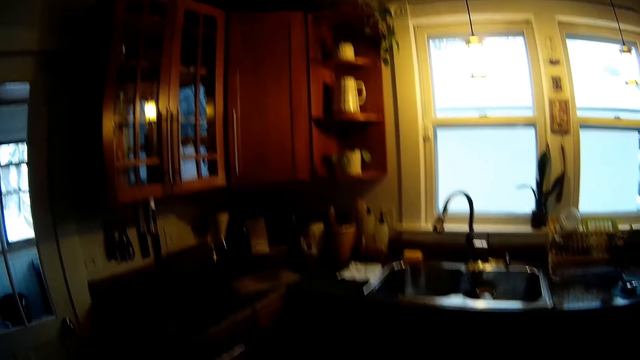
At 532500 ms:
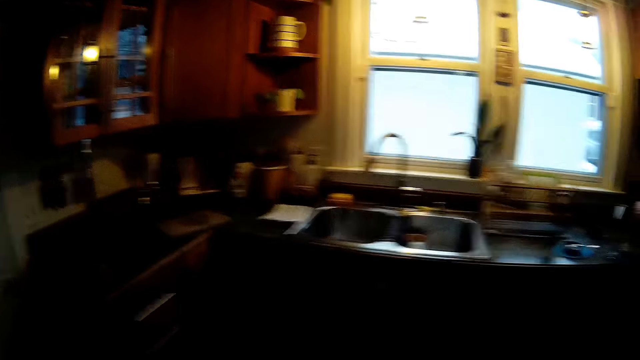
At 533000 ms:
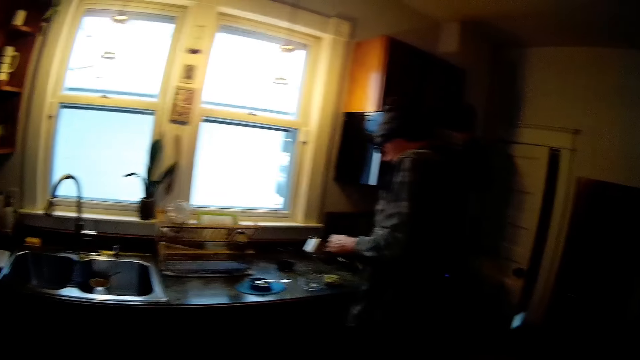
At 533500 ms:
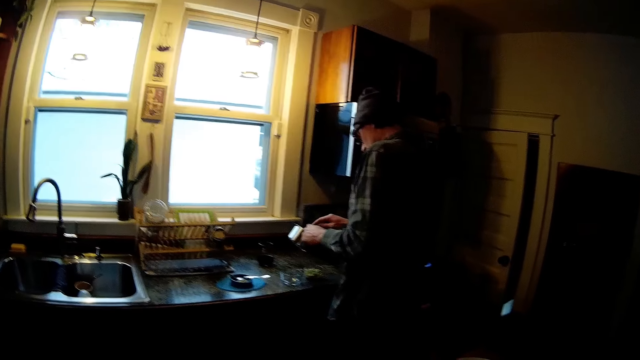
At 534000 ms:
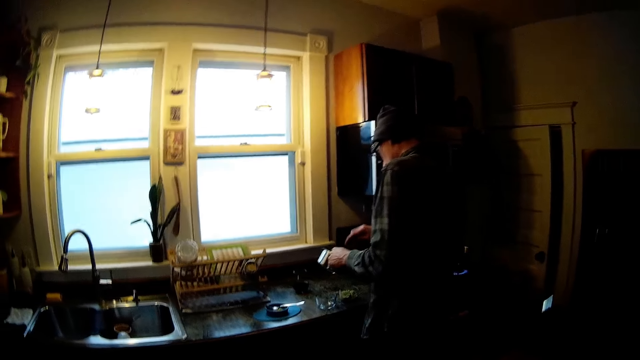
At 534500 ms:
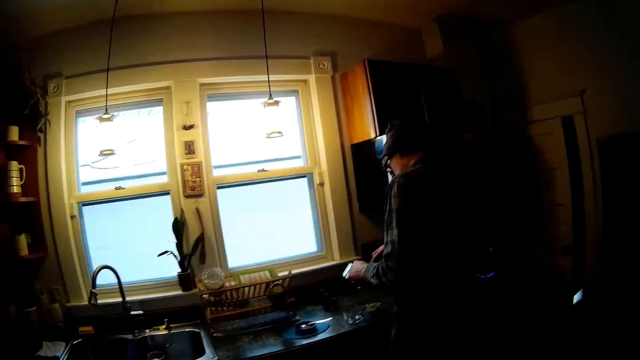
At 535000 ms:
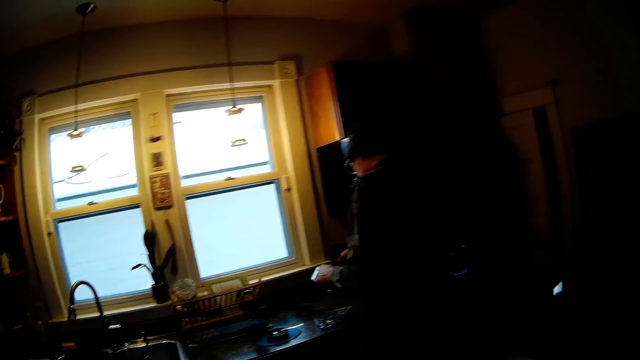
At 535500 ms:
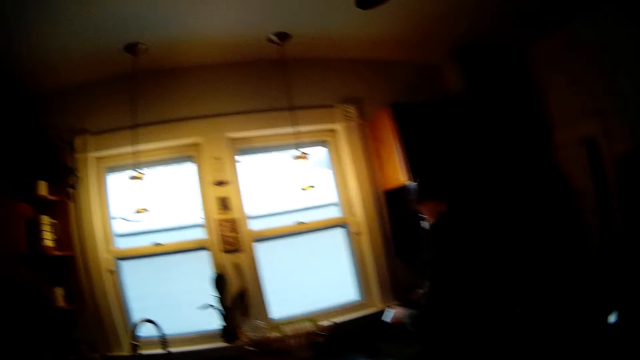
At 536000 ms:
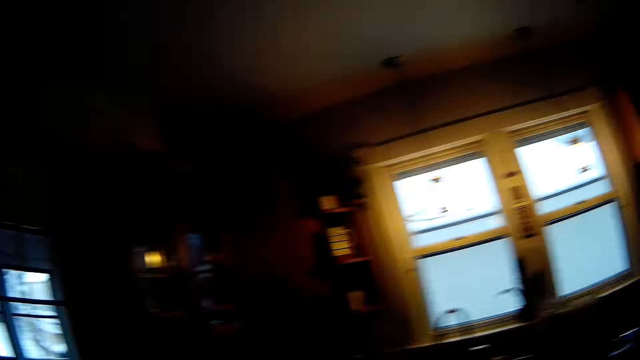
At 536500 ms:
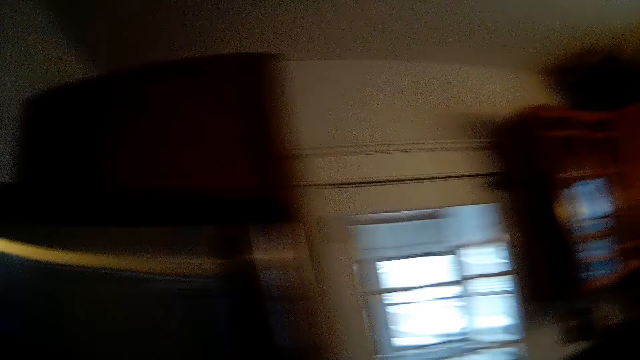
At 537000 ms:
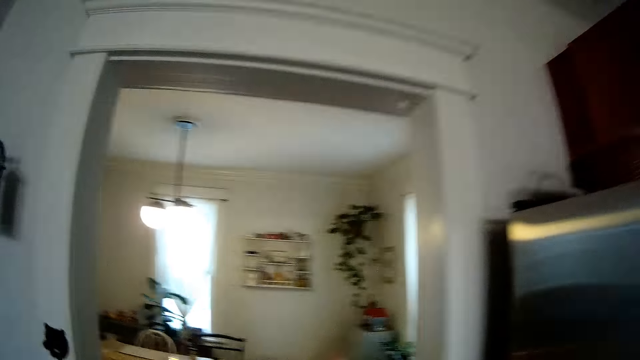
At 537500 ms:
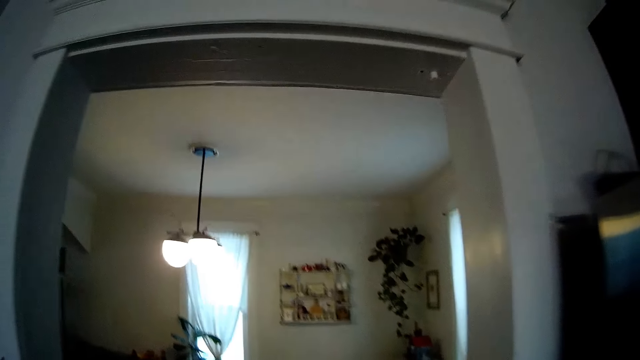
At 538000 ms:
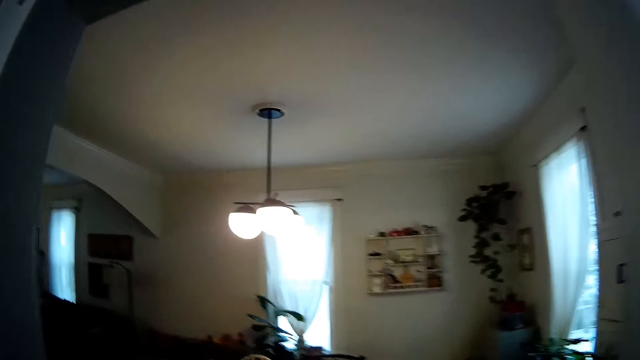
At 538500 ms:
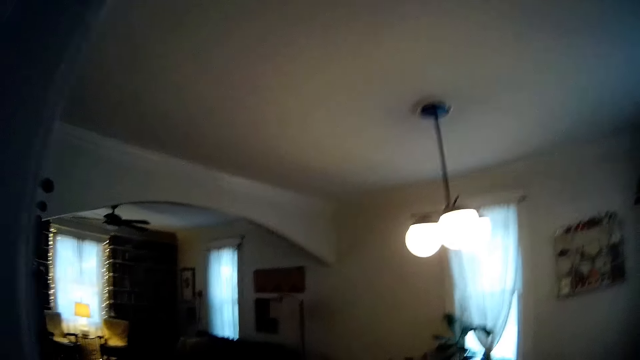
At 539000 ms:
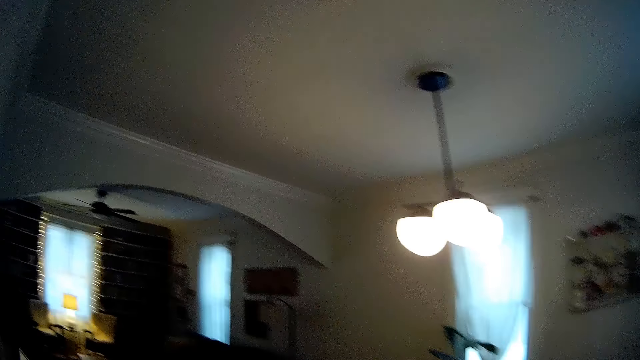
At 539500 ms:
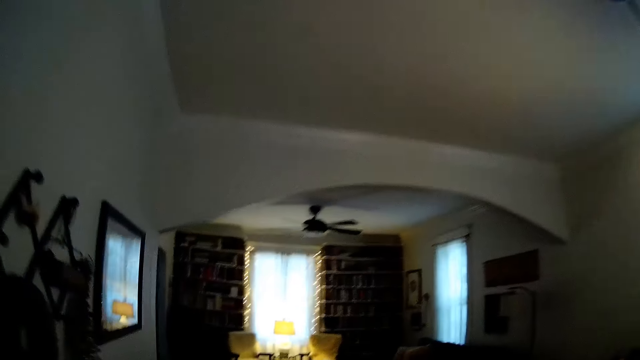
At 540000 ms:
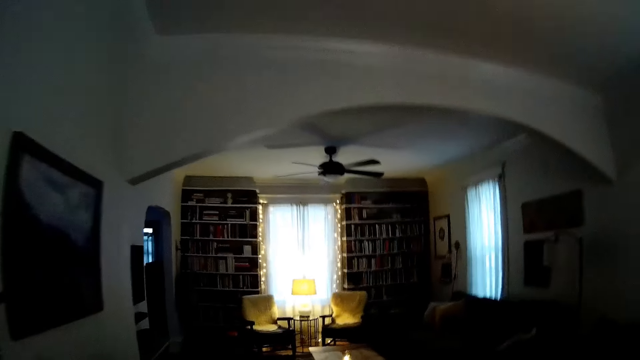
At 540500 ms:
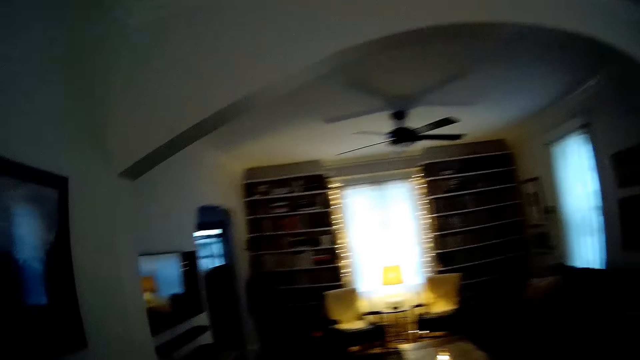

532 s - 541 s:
The camera wearer scratches a pot in his left hand with the spoon in his right hand. He walks to a television in the living room from the kitchen.

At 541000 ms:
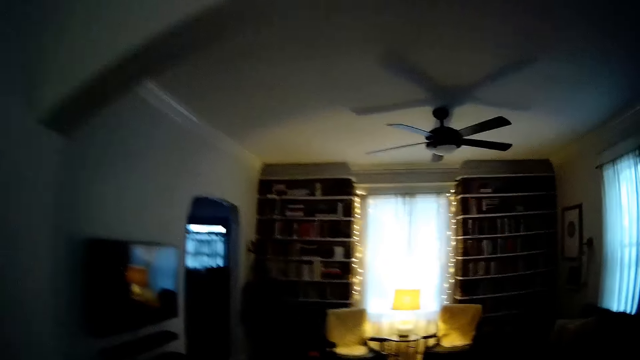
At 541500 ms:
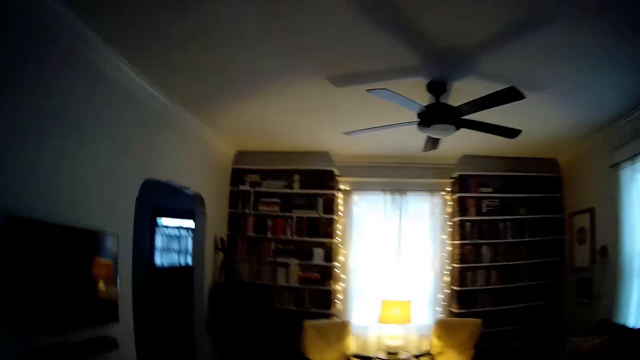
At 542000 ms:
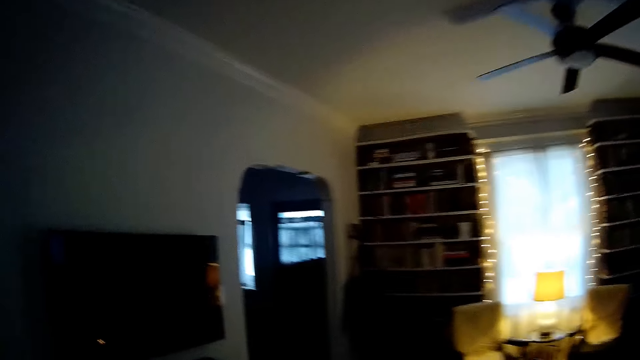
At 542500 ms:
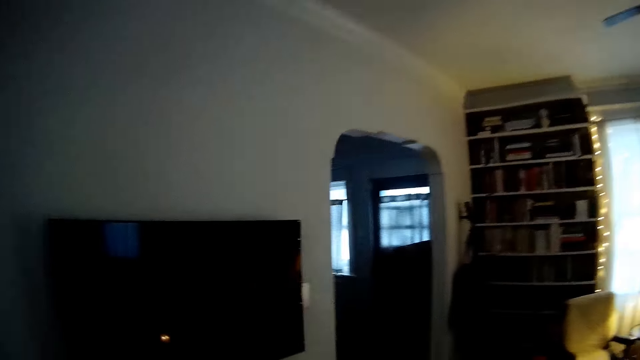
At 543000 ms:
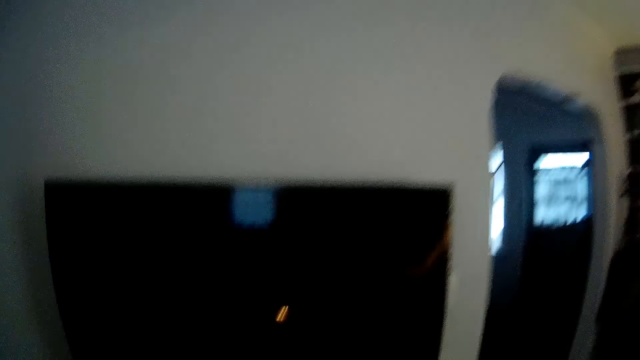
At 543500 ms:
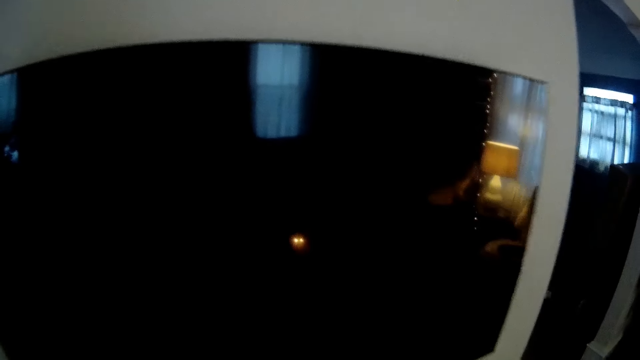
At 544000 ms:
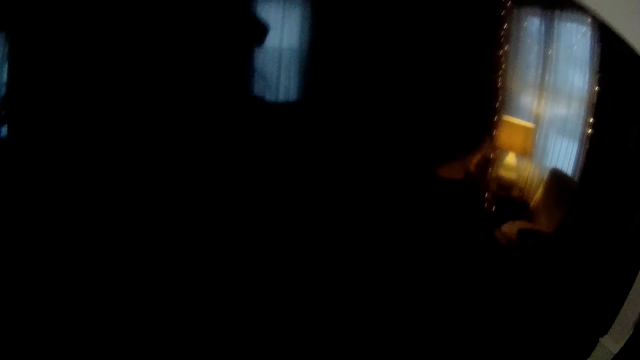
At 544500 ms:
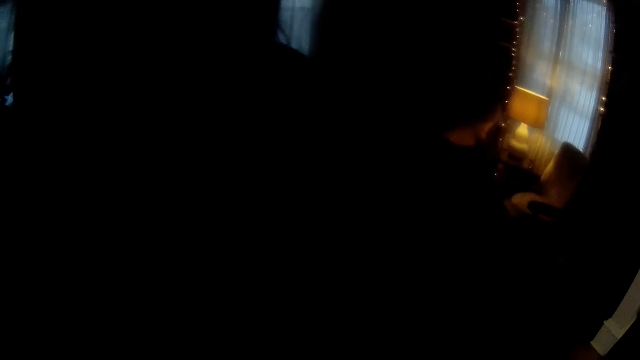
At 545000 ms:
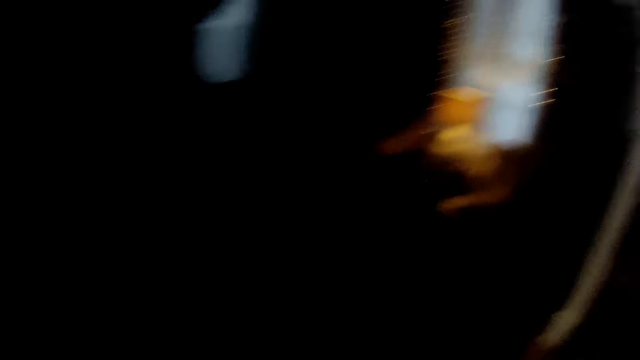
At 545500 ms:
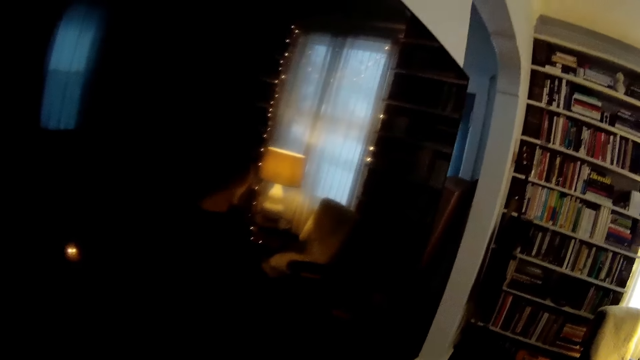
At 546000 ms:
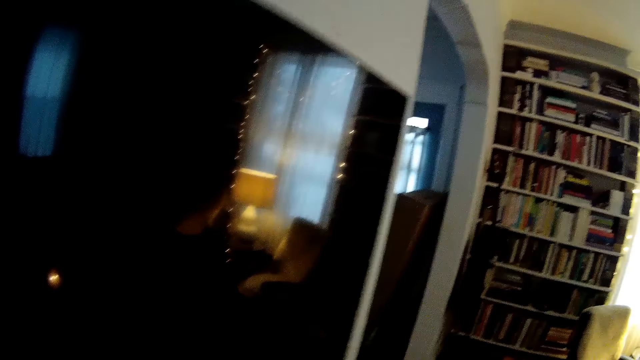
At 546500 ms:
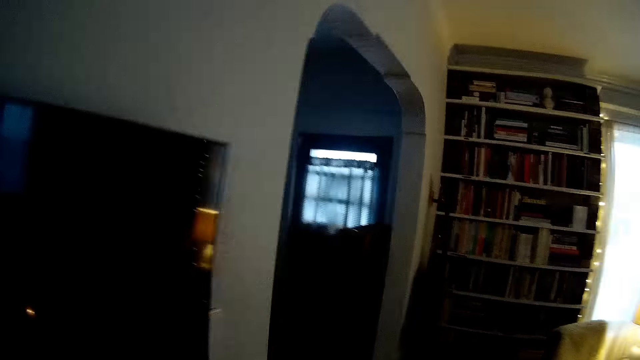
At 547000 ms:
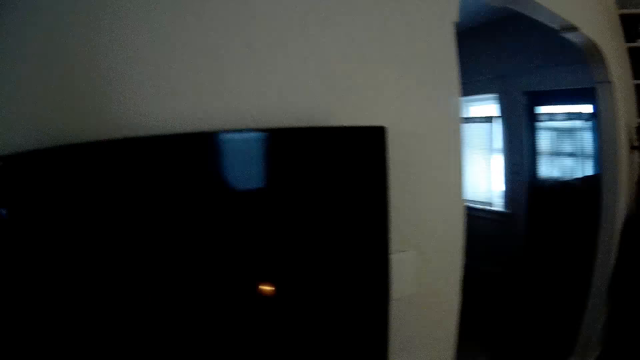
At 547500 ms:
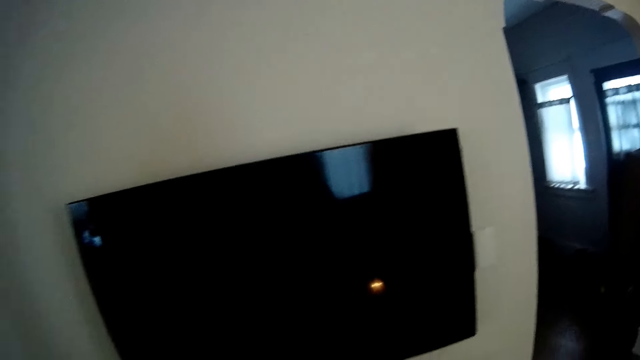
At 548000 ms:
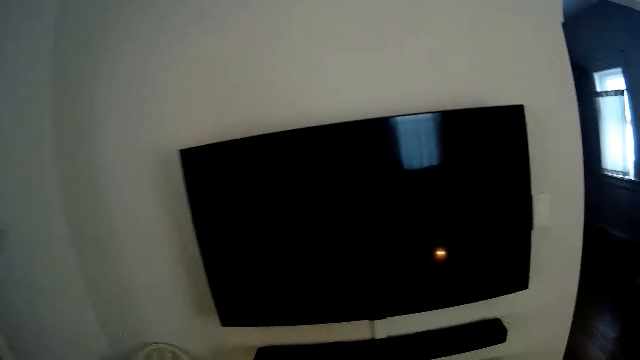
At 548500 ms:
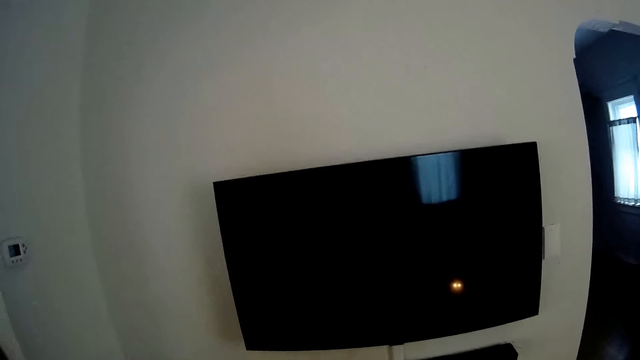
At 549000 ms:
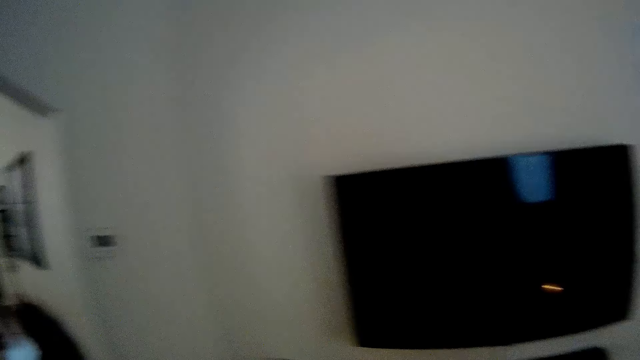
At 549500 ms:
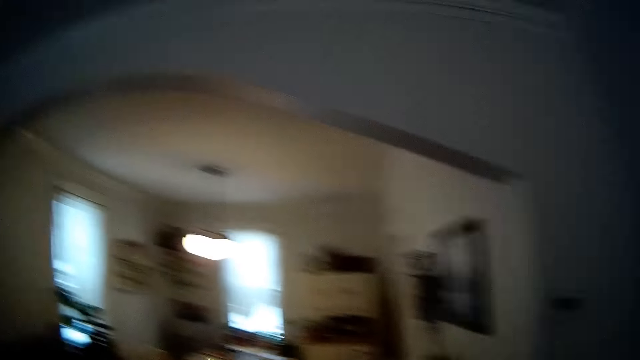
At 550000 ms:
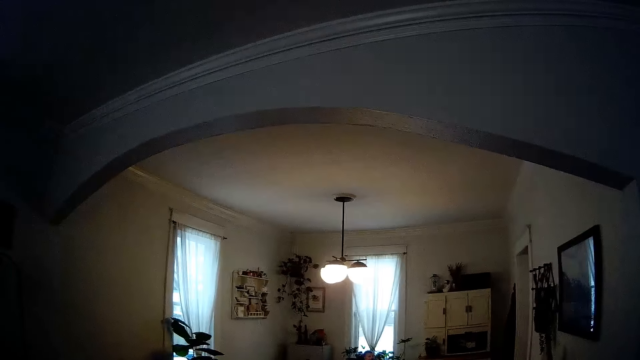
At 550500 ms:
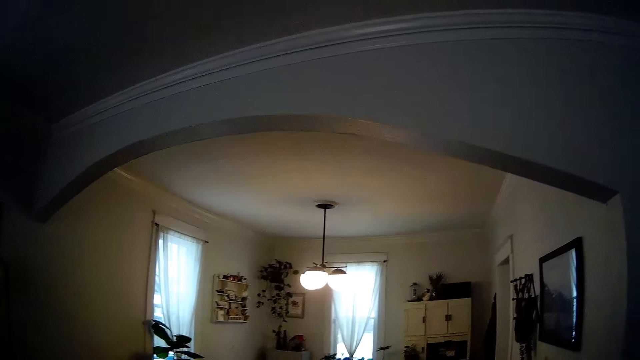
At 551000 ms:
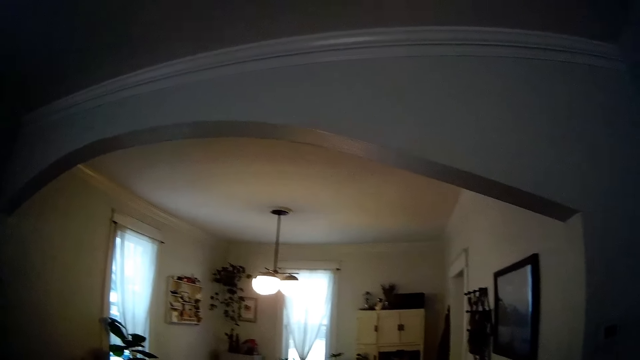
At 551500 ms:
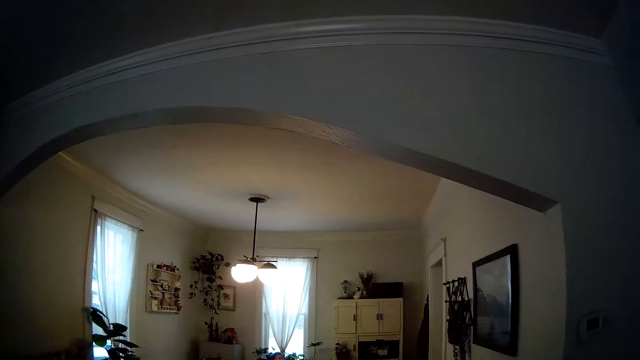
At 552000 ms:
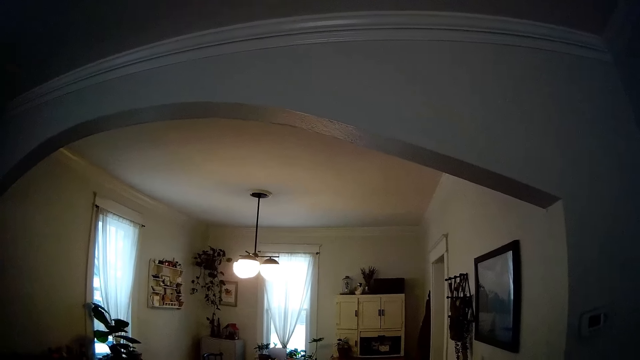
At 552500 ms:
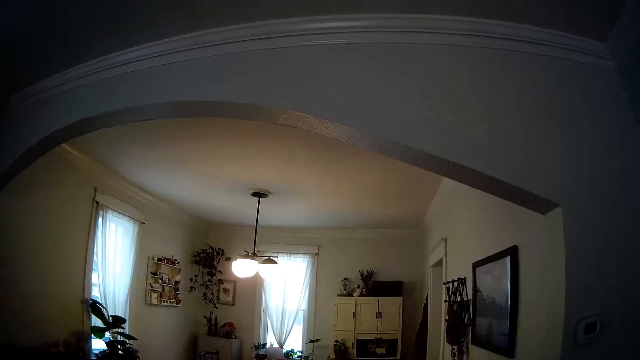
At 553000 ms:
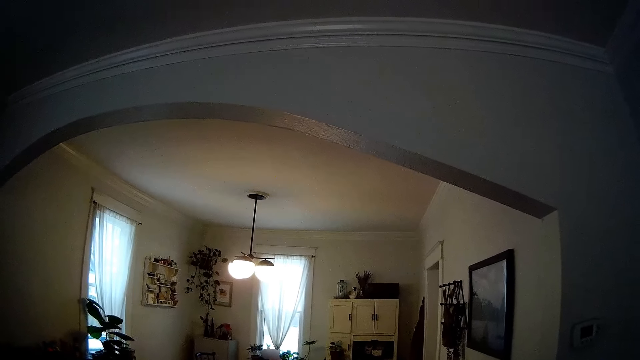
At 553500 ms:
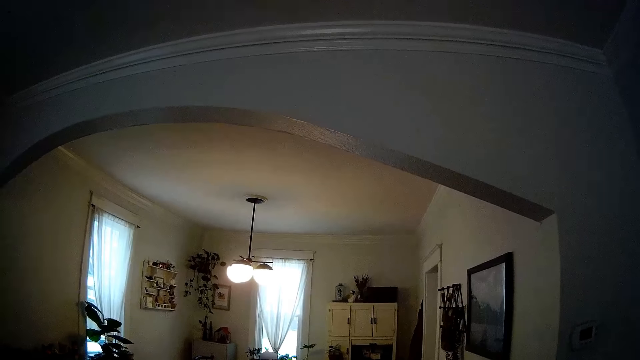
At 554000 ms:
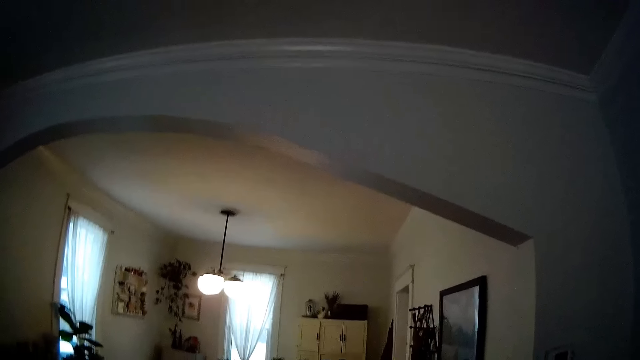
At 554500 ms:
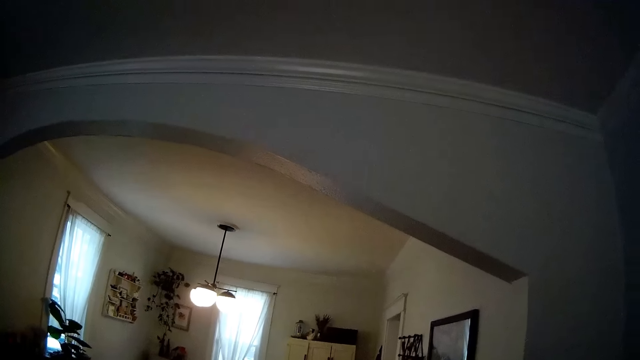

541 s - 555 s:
The camera wearer walks towards a television in the living room. They switch the TV on.
